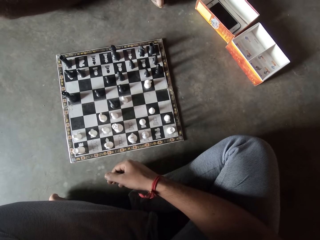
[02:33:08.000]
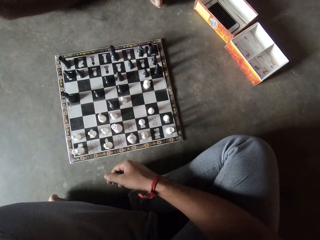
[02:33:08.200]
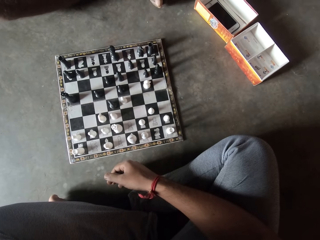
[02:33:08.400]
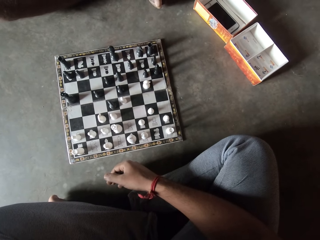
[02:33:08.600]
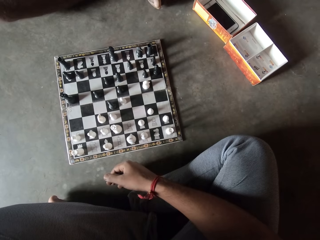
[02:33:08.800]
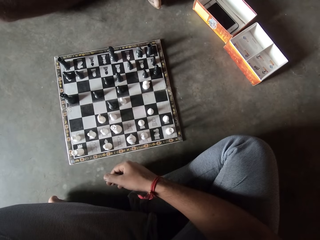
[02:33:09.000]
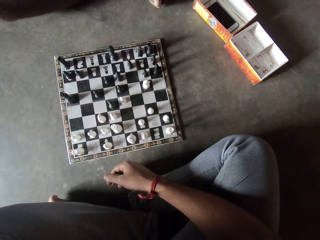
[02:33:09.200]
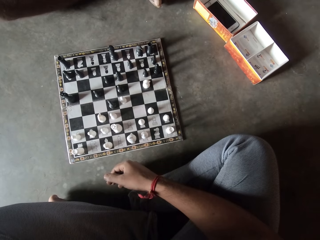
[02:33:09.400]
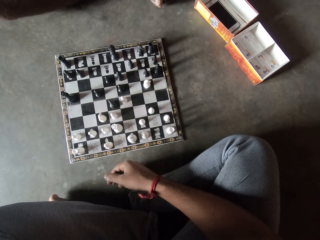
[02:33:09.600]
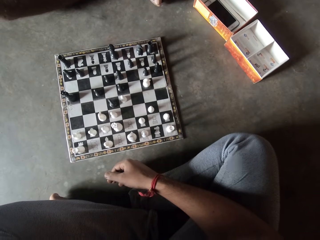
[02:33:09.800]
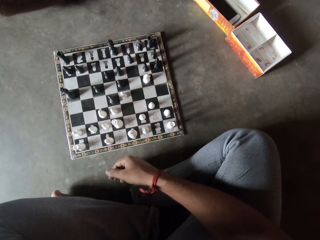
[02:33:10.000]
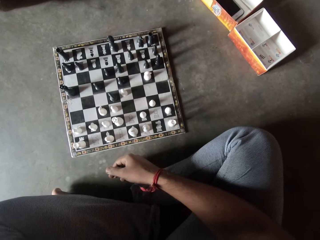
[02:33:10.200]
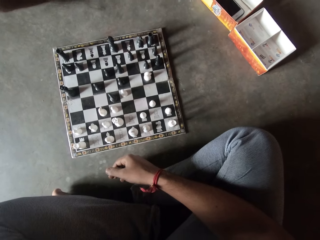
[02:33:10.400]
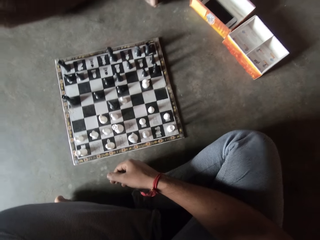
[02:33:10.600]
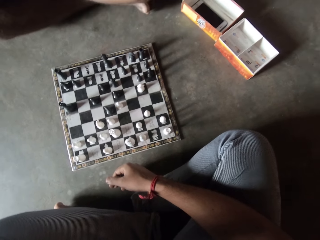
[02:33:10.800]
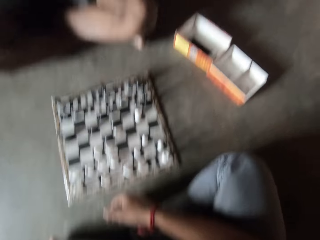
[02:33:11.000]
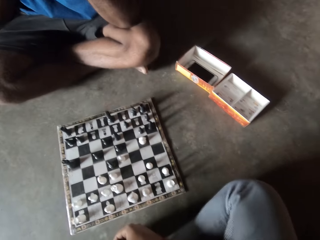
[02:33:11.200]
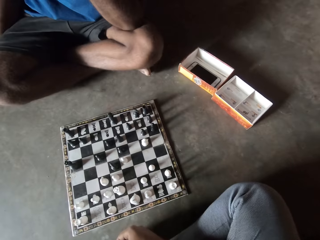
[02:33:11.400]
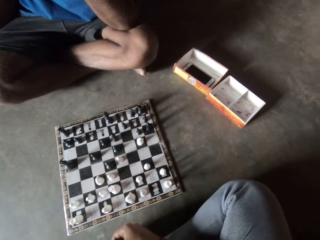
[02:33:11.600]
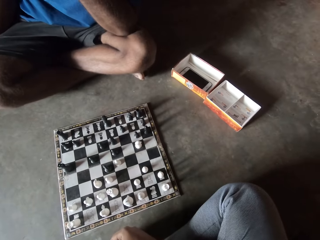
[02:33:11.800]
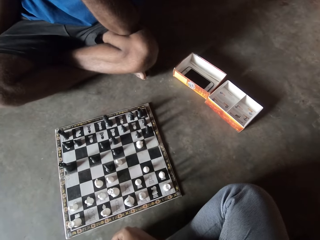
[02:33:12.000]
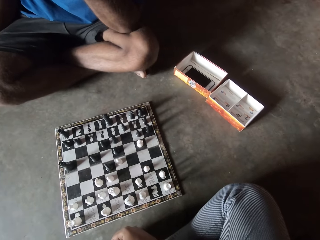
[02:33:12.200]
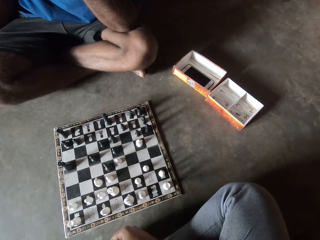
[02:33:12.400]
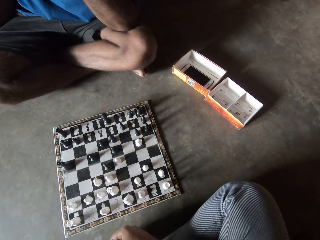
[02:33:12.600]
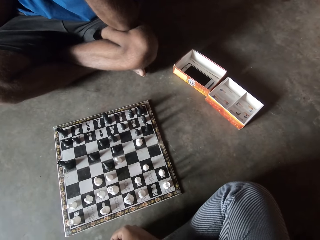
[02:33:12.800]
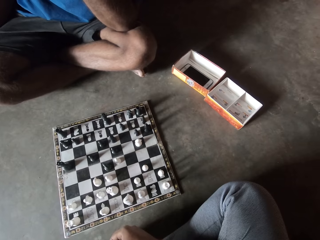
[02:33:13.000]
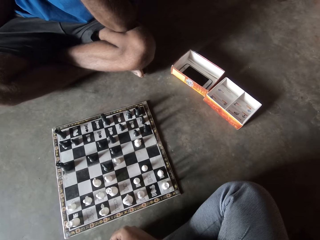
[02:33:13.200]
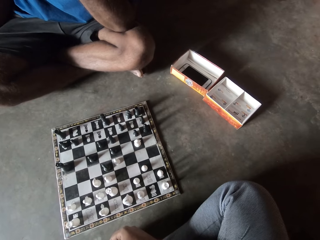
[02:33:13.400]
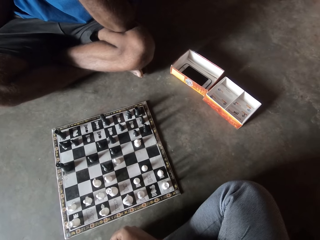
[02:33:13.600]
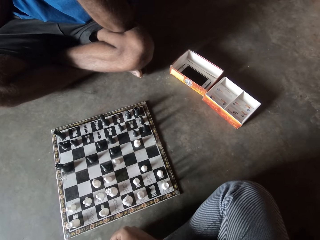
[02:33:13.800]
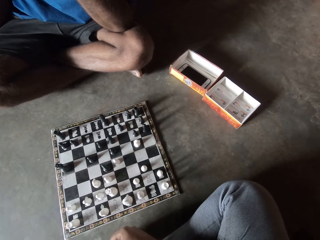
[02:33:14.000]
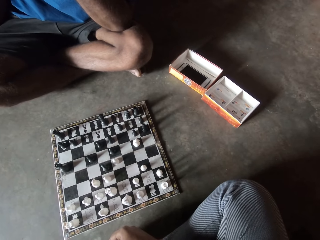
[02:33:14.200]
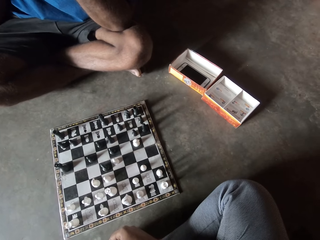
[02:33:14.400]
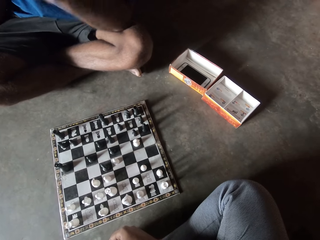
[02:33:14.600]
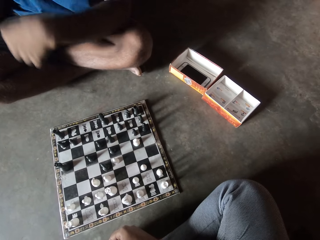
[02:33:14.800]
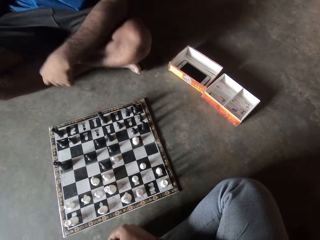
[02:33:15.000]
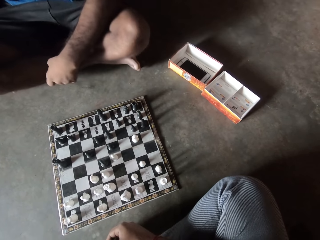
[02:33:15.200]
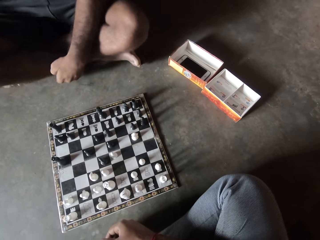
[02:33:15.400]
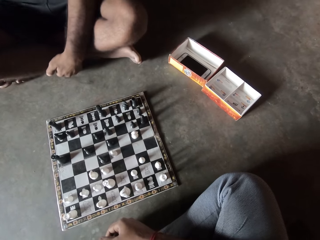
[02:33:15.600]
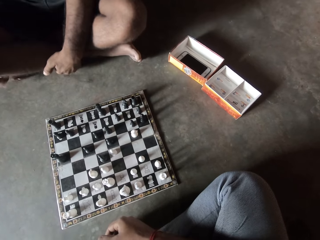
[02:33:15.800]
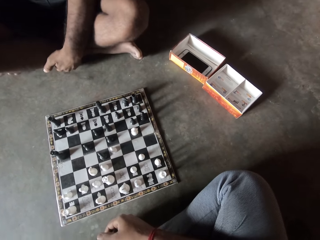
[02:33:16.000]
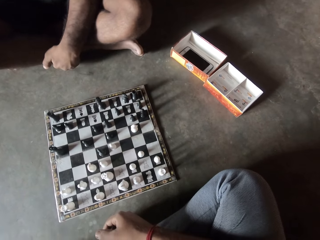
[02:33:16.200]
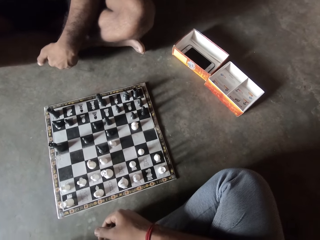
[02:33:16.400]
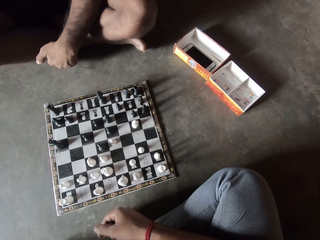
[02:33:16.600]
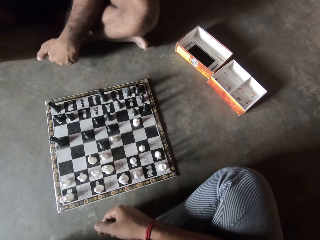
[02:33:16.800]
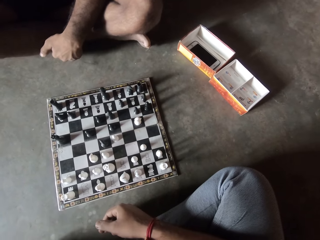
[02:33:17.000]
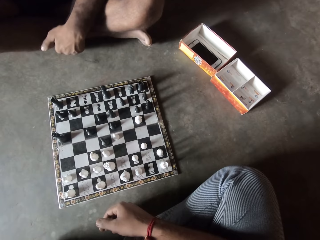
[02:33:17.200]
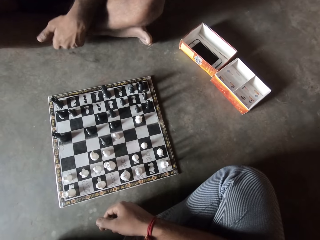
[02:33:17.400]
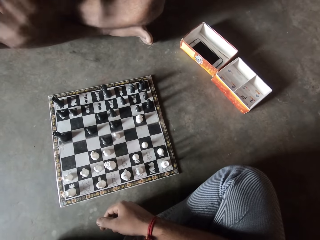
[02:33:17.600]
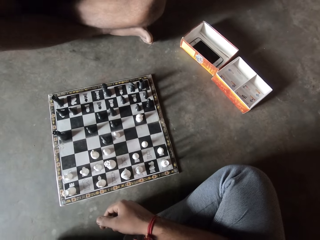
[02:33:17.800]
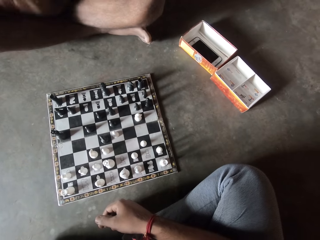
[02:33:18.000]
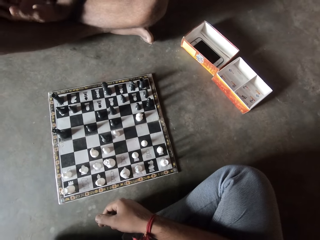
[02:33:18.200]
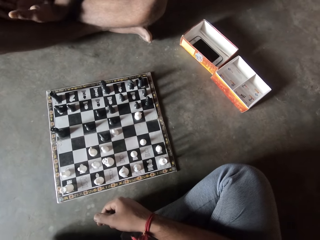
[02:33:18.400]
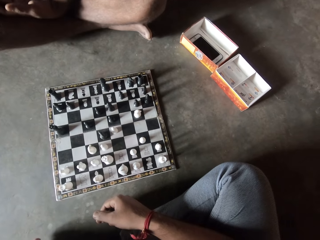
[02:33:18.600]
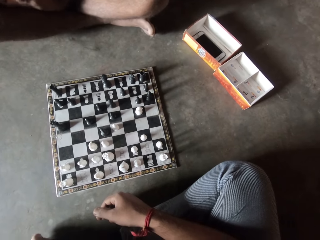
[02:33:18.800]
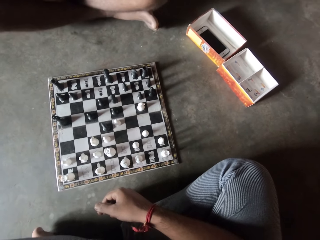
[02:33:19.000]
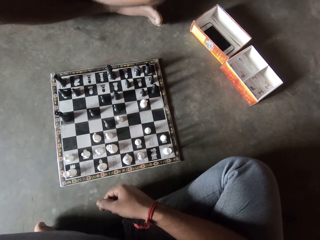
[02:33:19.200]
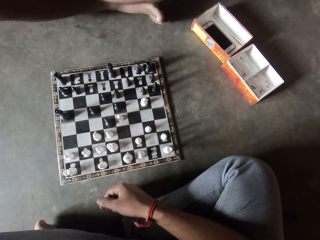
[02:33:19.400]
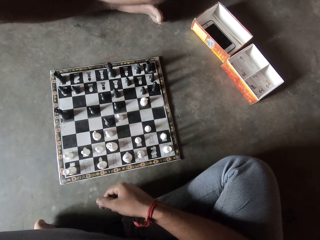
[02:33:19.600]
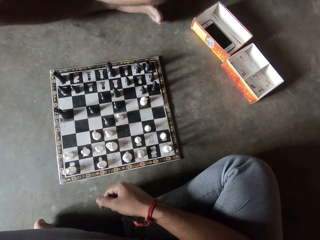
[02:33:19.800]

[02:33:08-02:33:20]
A man moves around on the floor.

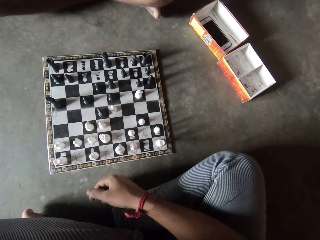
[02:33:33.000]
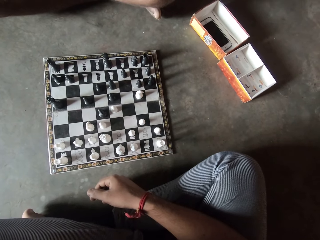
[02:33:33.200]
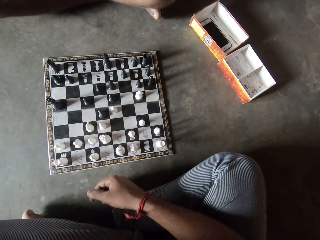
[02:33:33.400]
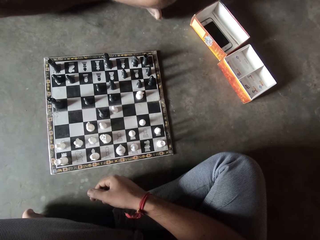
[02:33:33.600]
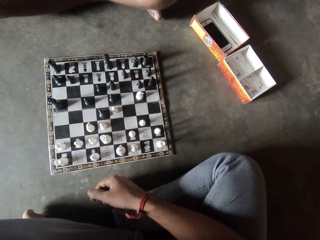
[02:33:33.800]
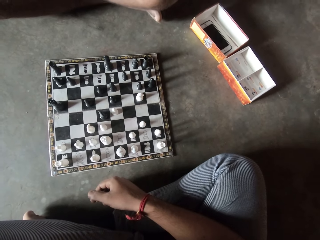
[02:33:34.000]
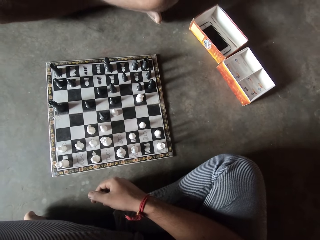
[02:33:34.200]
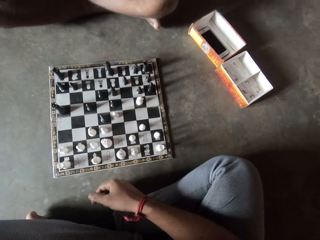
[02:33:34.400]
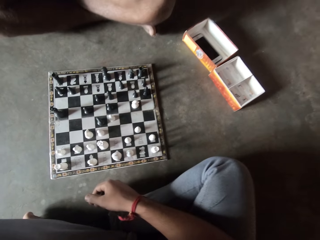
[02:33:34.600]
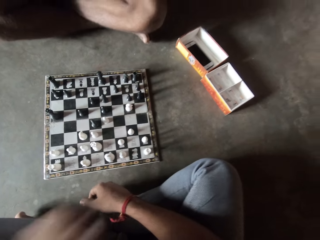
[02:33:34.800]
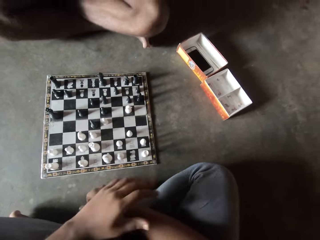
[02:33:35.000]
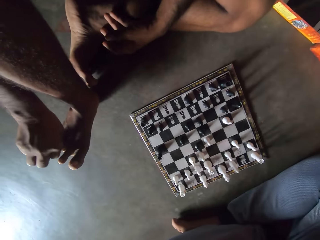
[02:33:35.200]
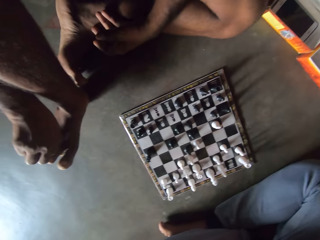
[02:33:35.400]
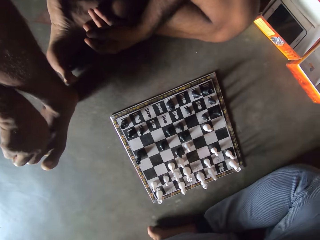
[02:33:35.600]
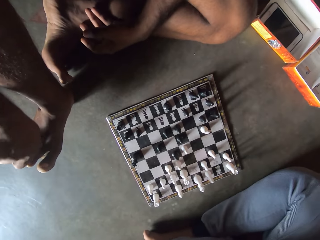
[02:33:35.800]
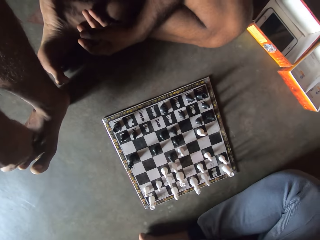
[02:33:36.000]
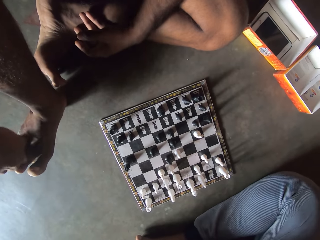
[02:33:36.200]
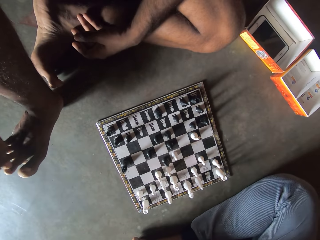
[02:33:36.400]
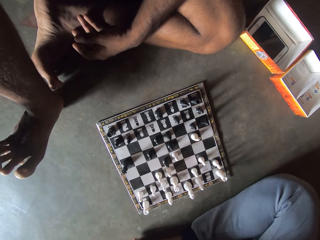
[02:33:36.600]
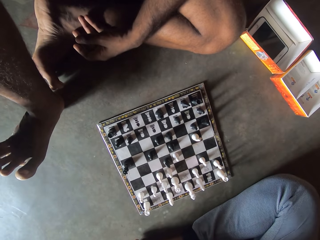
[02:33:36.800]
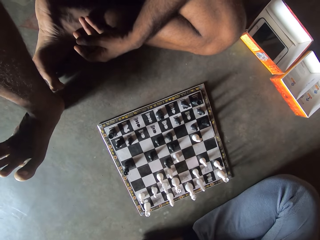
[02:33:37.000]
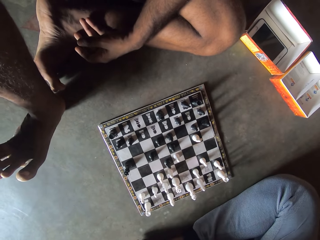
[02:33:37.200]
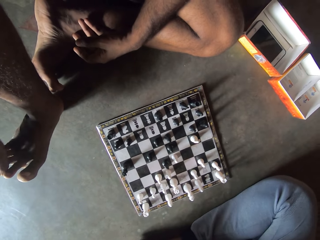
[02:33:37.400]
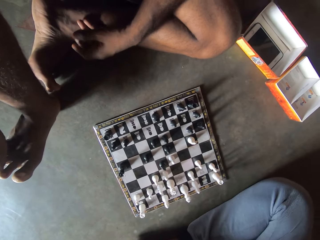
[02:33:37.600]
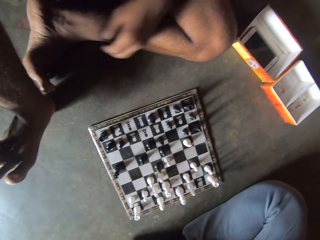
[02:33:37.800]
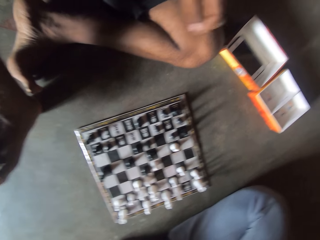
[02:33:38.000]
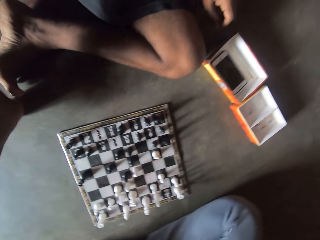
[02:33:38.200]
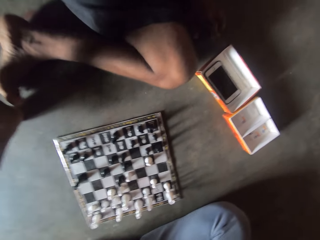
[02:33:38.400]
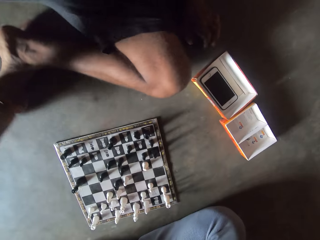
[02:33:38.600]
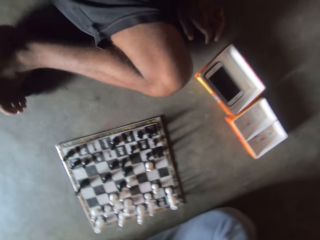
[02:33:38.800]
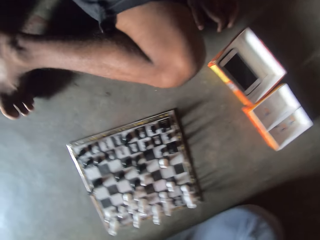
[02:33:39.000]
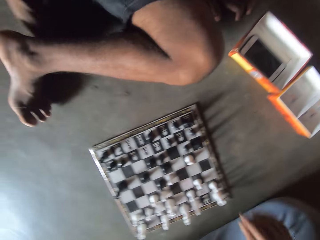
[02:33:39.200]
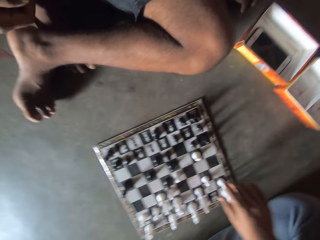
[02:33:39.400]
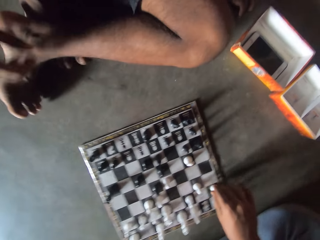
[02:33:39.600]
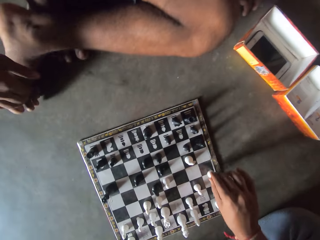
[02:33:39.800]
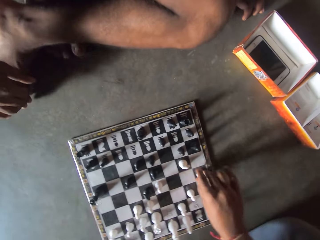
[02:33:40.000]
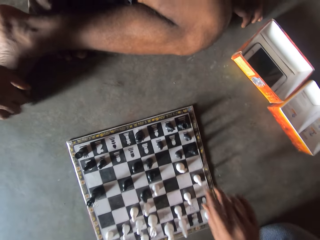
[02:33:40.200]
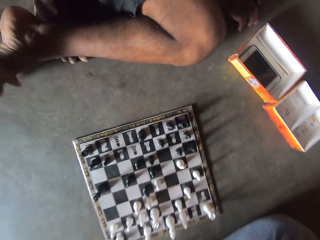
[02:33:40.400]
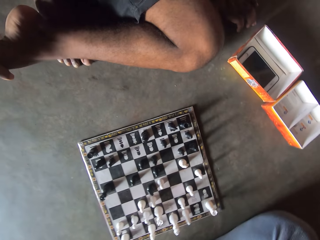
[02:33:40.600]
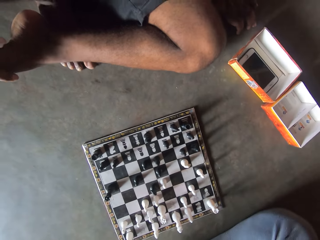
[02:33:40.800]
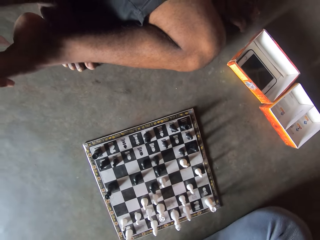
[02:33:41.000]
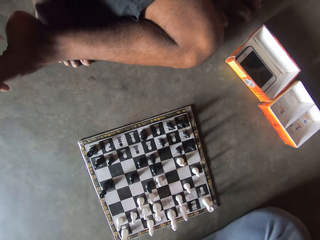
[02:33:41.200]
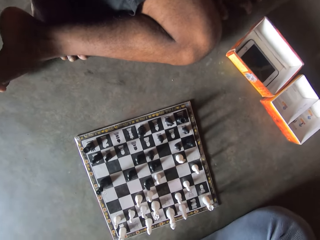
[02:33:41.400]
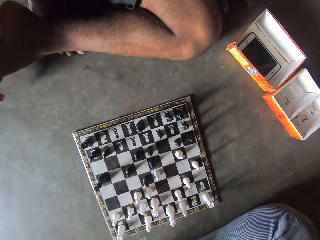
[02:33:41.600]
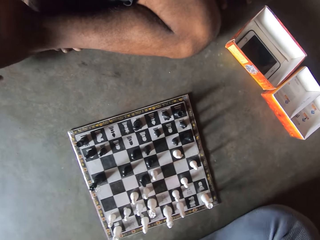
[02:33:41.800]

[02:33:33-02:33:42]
The man holds his right toes with his right hand. He rubs his toes with his hands. The camera wearer looks around a room. The man adjusts his position on the floor. The camera wearer moves another white piece on the chess board on the floor.
